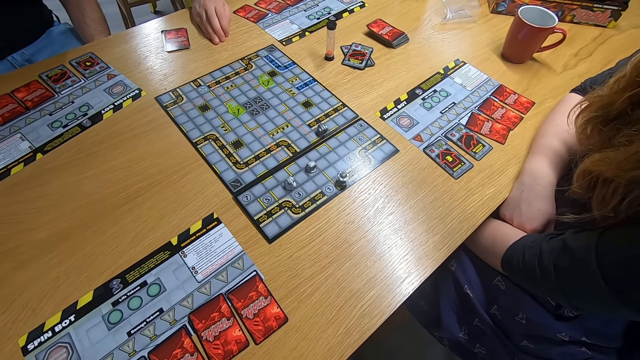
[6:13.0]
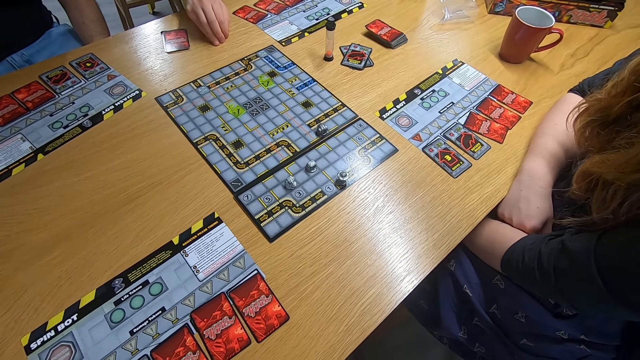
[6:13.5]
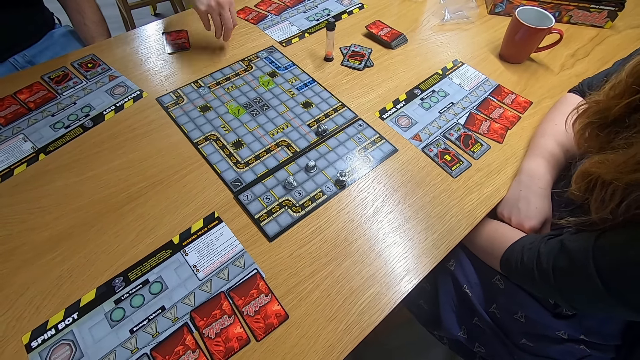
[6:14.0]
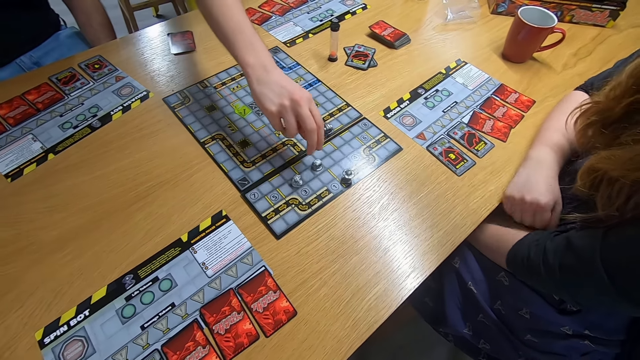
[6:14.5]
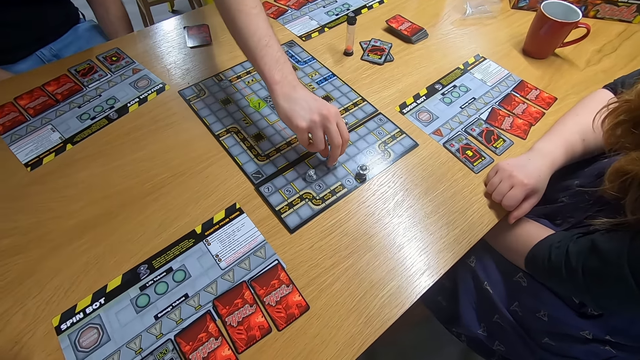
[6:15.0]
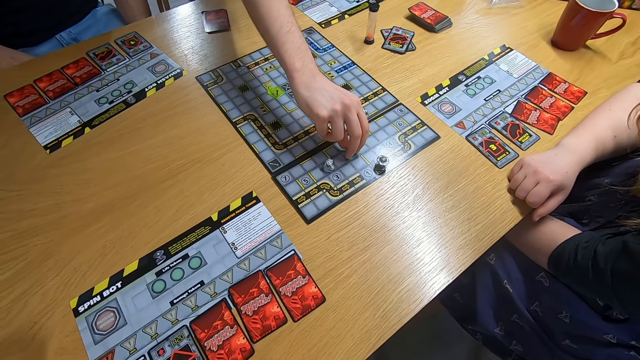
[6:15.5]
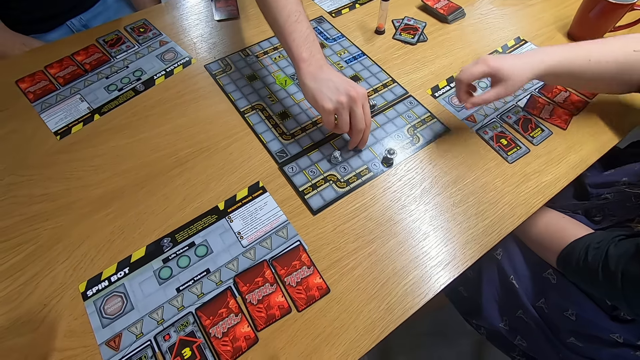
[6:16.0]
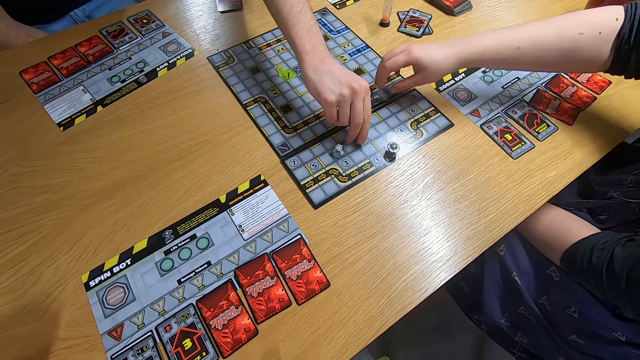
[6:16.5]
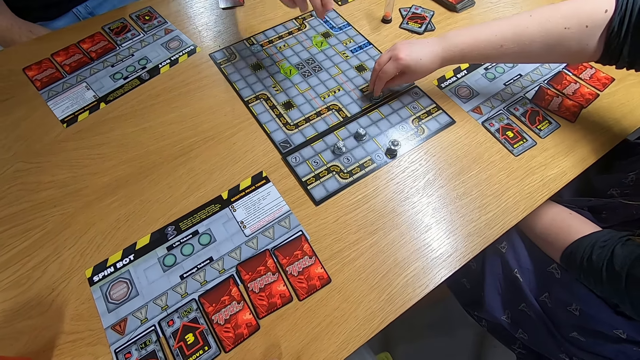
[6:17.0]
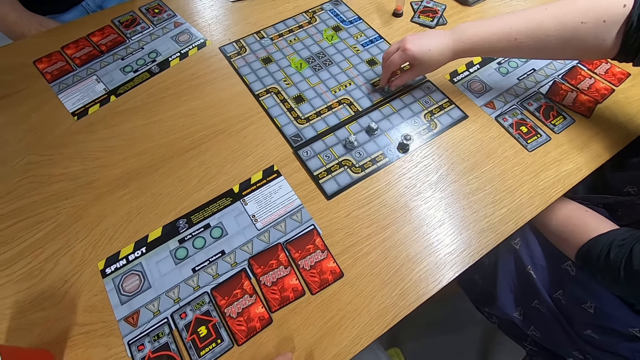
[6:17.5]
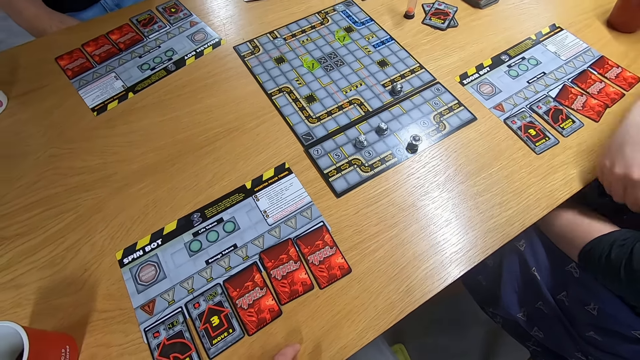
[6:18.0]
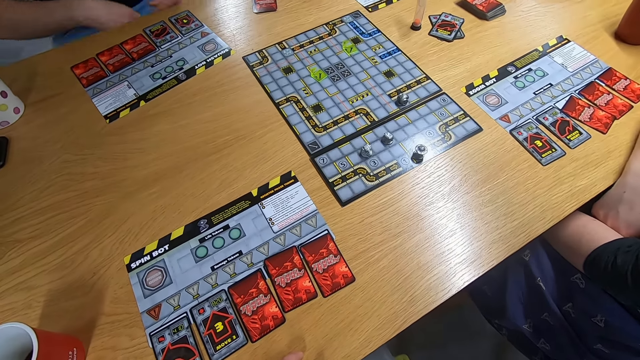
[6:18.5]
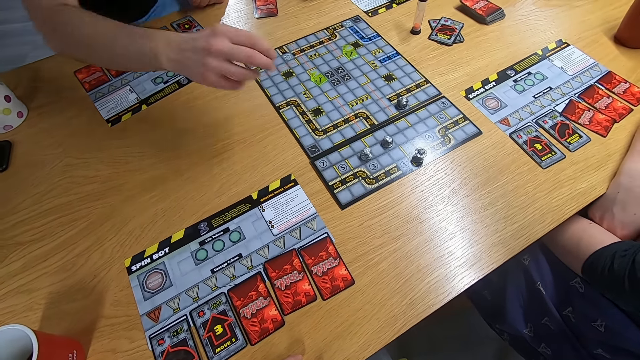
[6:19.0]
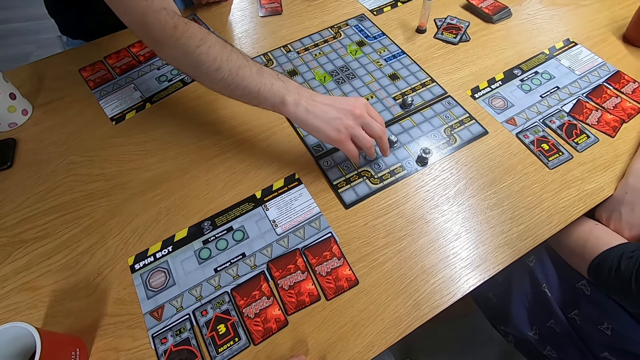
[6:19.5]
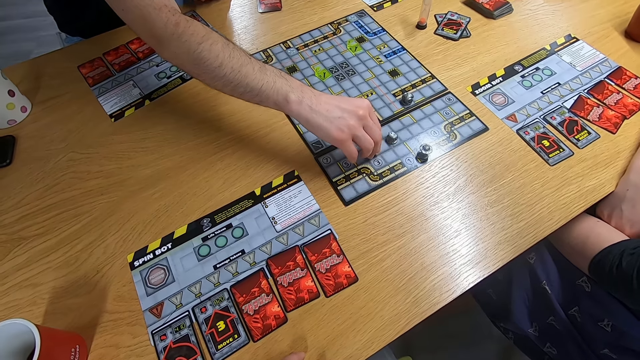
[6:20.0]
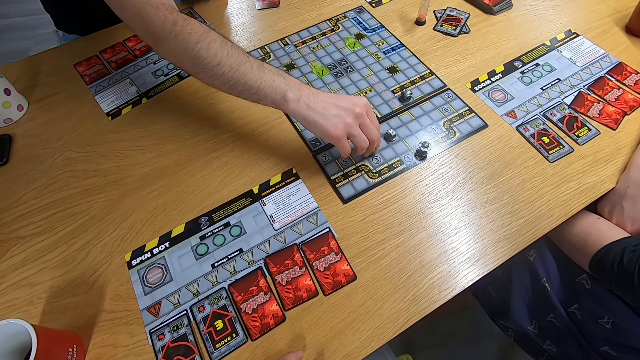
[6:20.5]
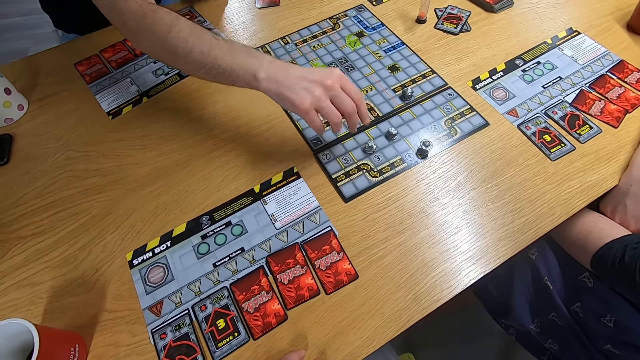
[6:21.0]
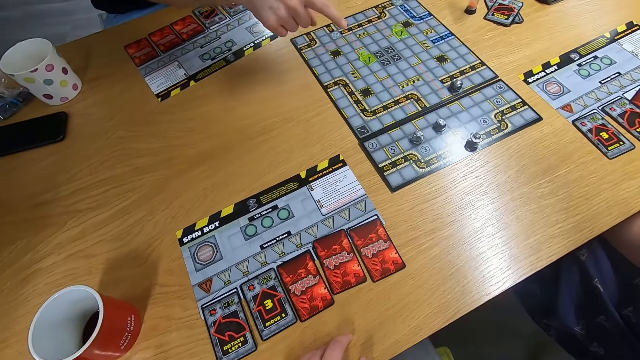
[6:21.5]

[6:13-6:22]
A man swings the right hand and plays the board game. A lady swings the right hand and plays the board game. Another man swings the right hand and plays the board game.

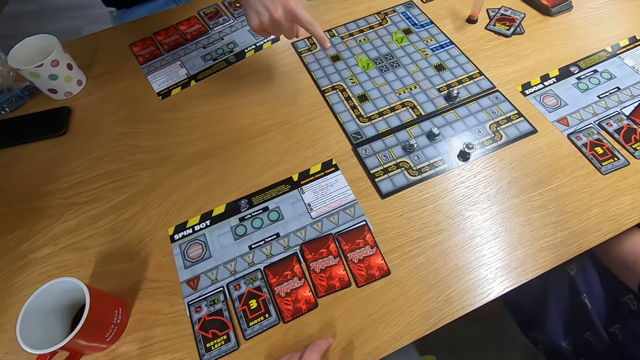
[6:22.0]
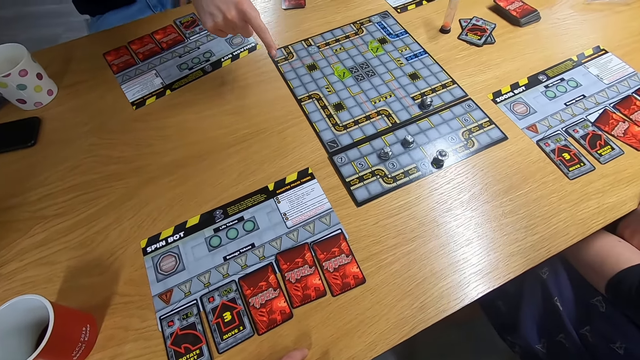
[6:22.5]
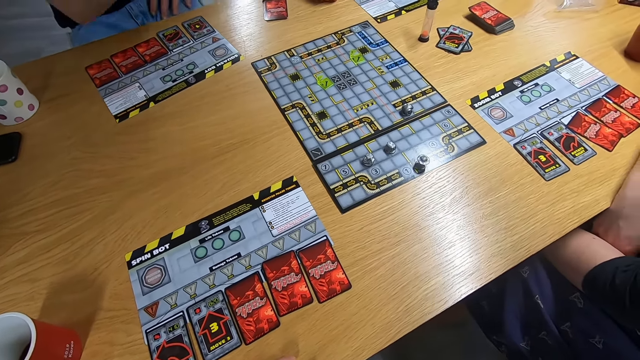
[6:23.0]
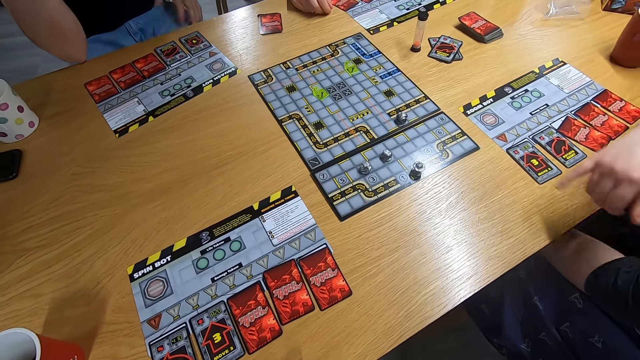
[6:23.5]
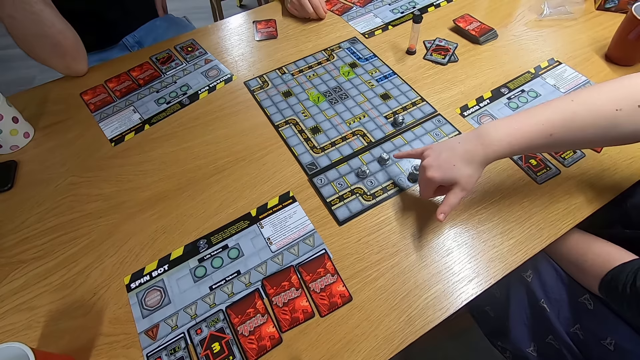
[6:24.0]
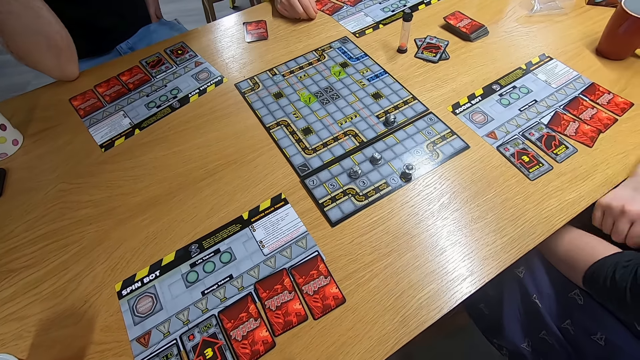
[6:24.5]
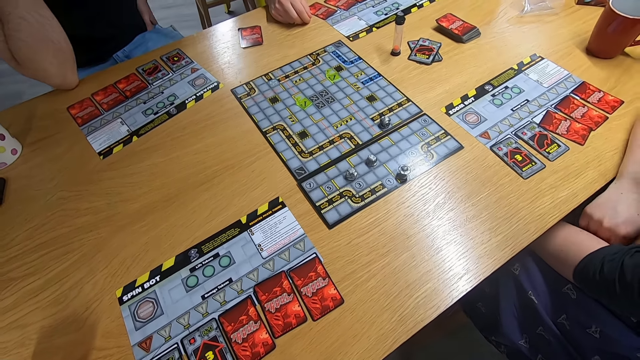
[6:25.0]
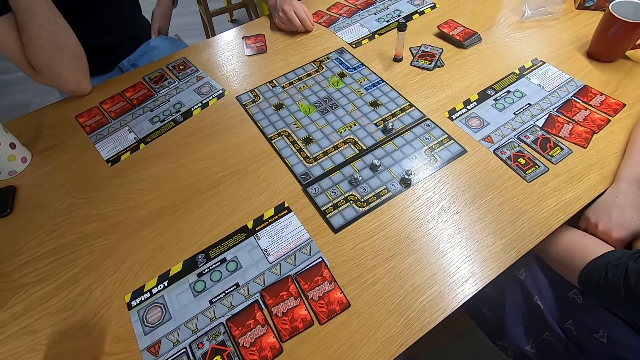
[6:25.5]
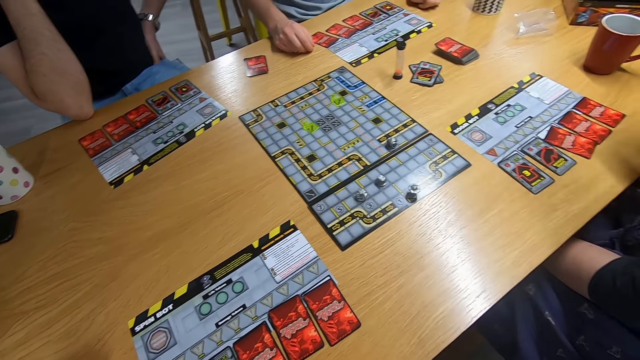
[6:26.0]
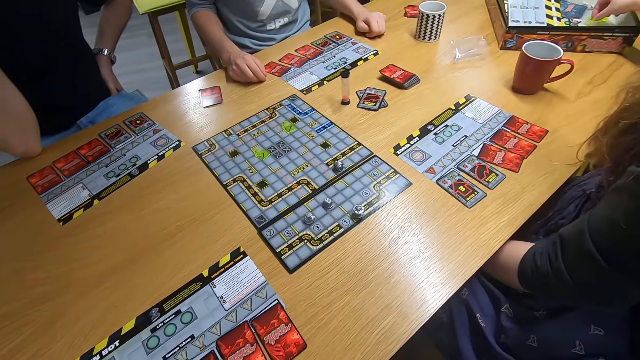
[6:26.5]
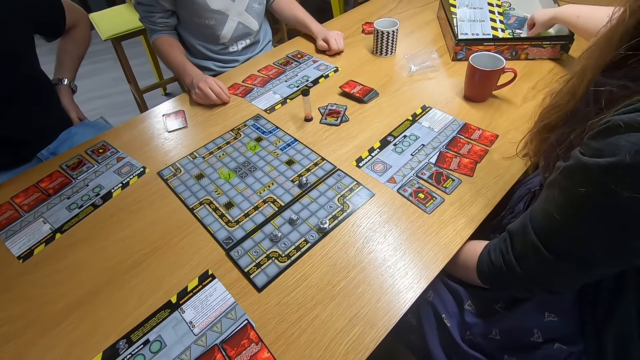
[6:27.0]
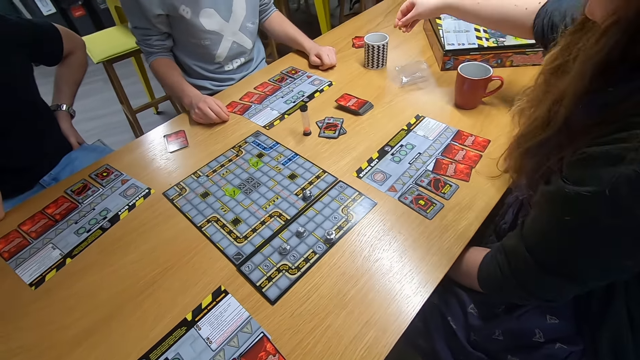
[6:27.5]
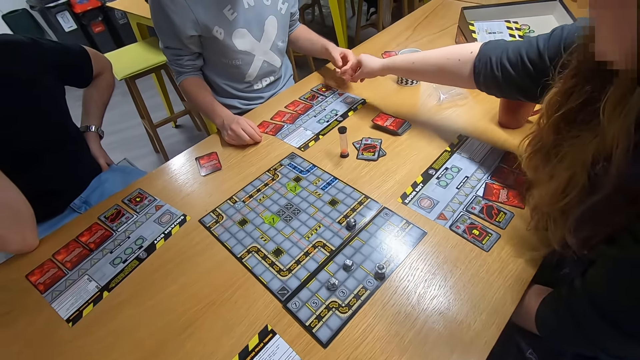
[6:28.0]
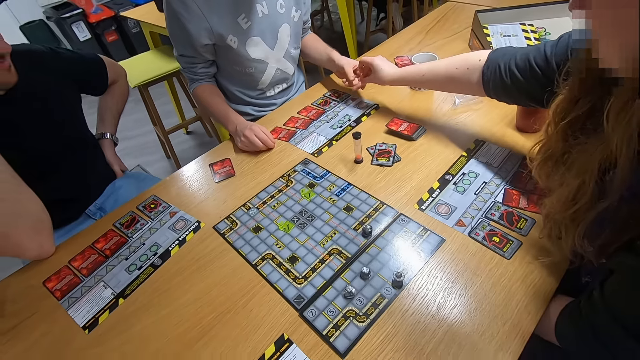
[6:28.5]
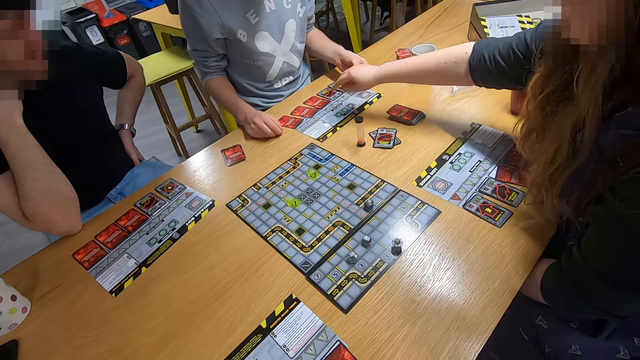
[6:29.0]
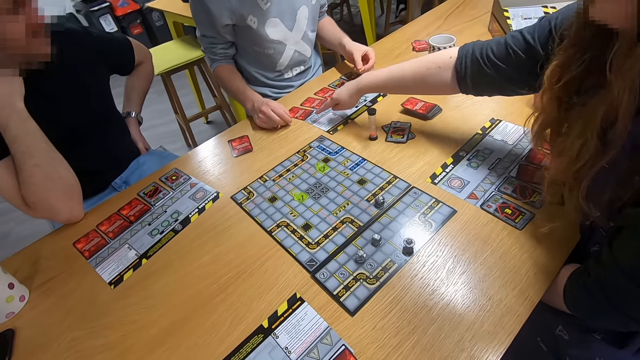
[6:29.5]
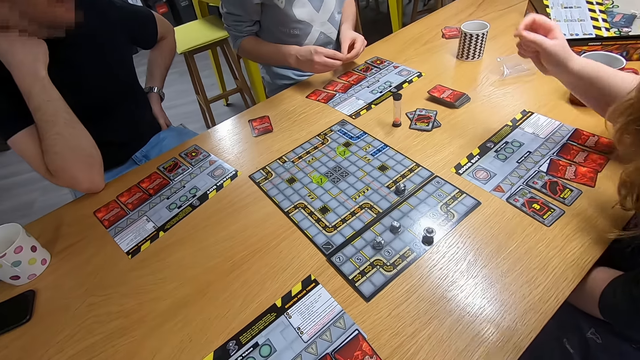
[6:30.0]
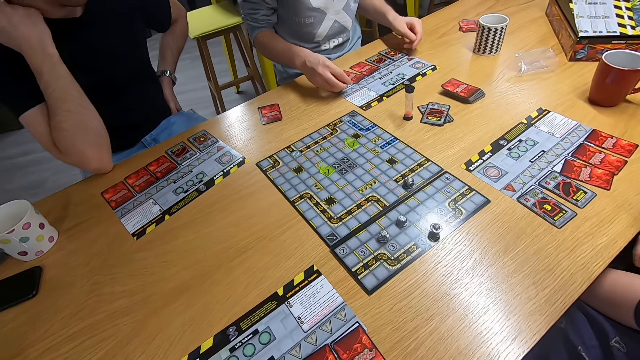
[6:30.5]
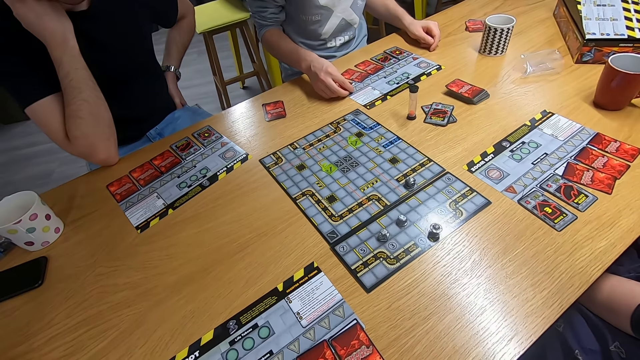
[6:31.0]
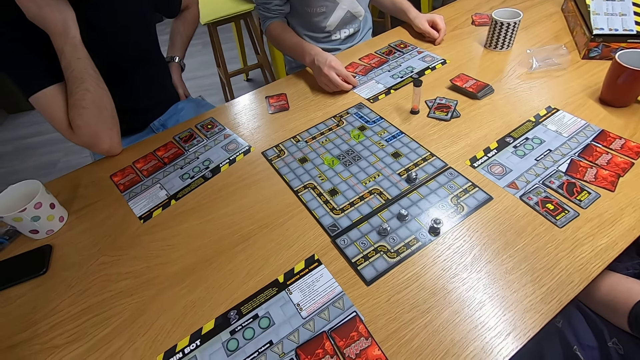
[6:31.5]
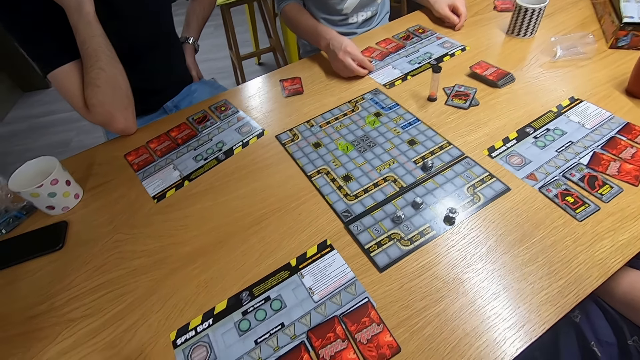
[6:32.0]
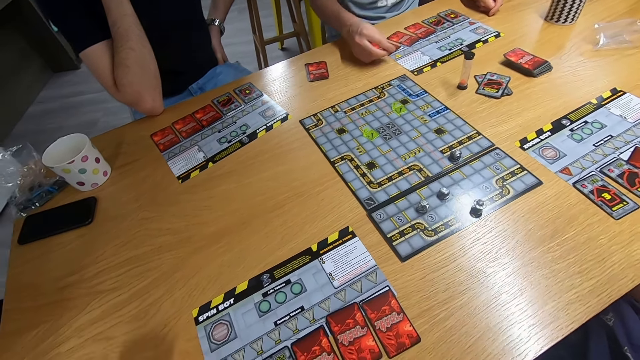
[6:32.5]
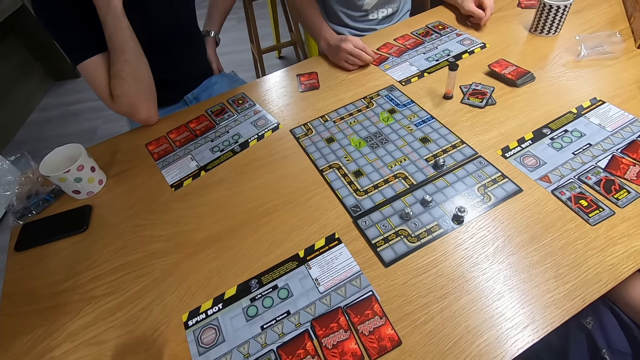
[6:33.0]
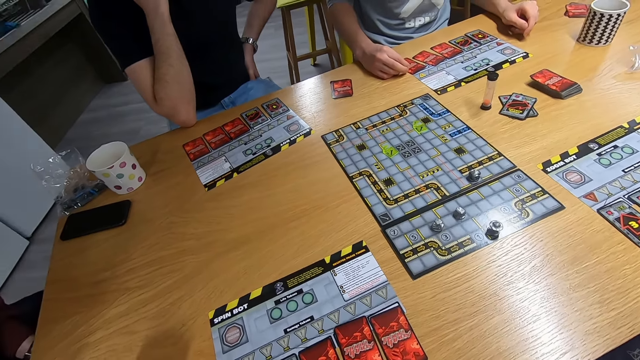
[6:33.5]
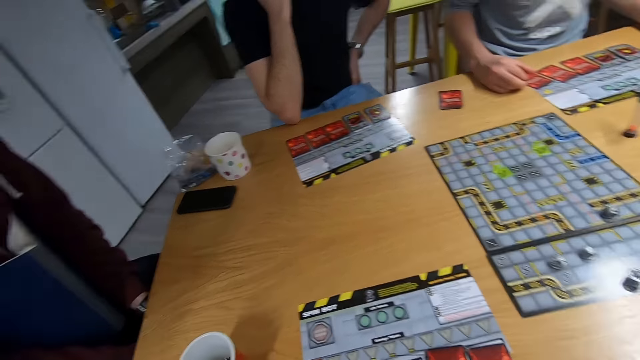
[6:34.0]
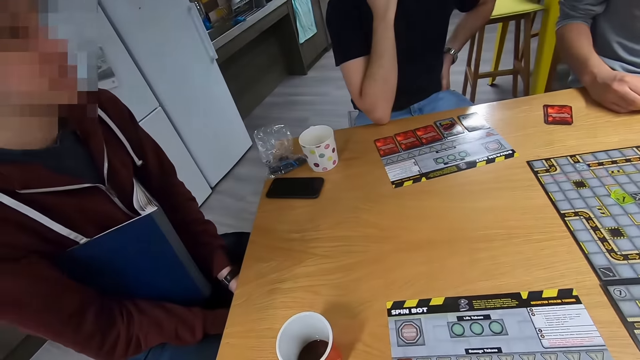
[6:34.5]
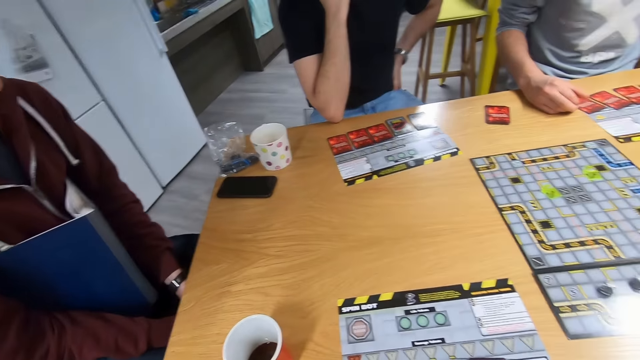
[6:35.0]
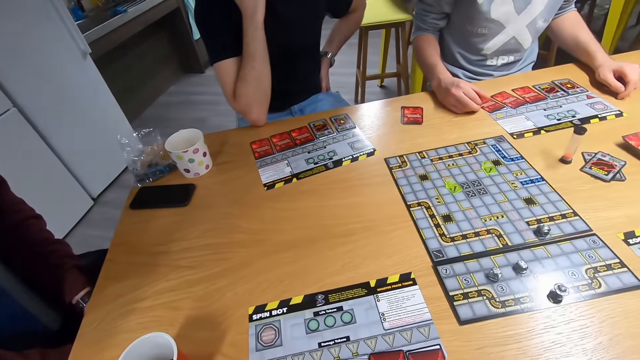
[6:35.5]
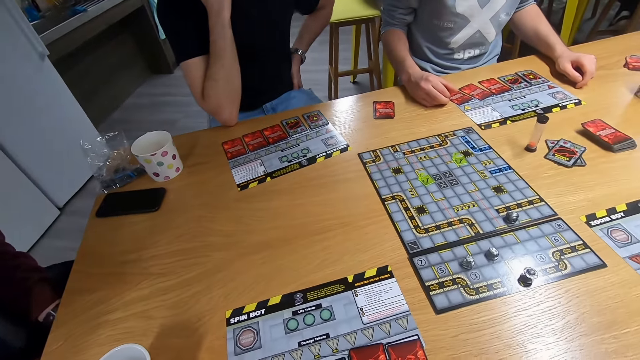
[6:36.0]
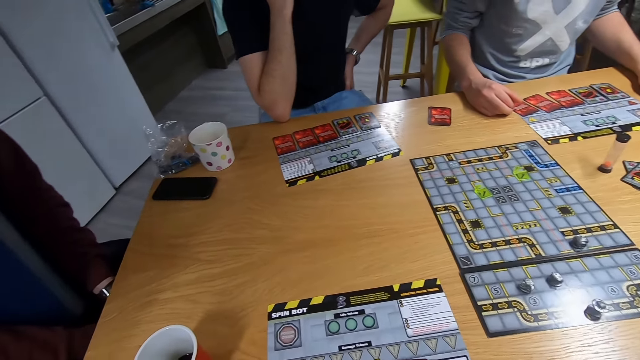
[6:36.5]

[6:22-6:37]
A man swings the right hand. A lady swings the right hand. The camera wearer stares at the board game. The lady swings the right hand. The camera wearer picks something. Another man takes an object with the left hand. The lady swings the right hand. The other man drops the object on the desk. The camera wearer stares at the board game. They stare at the first man. They stare at the board game.
